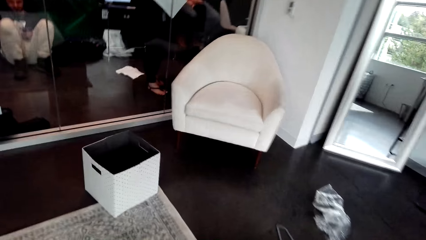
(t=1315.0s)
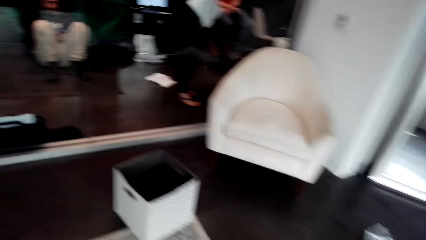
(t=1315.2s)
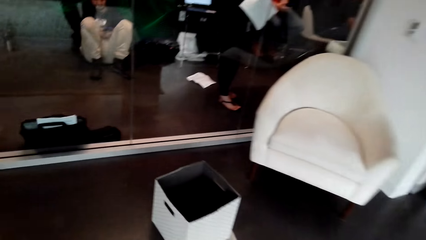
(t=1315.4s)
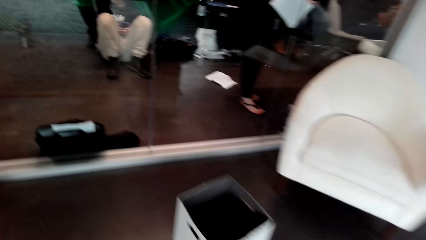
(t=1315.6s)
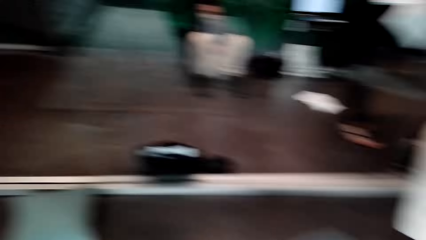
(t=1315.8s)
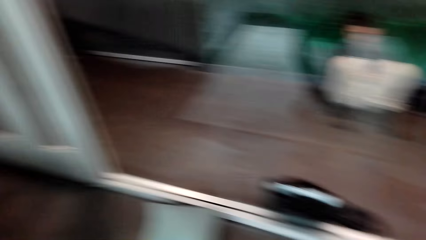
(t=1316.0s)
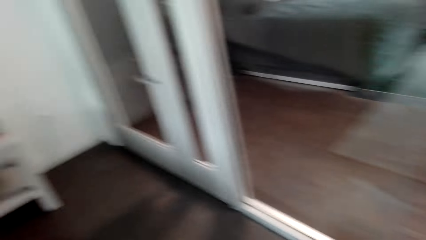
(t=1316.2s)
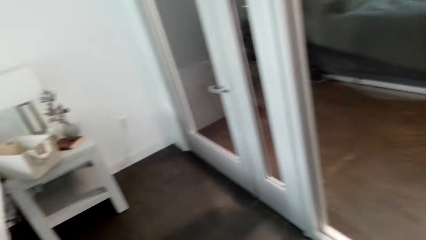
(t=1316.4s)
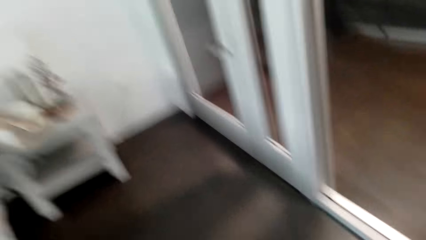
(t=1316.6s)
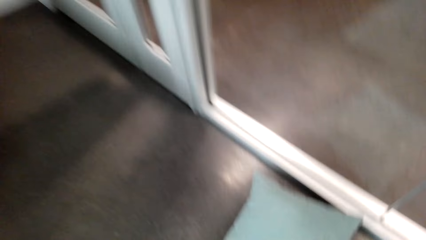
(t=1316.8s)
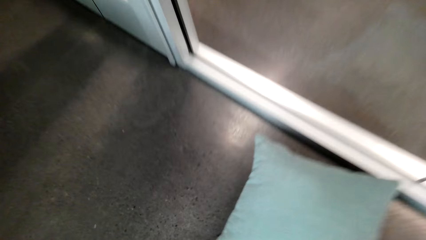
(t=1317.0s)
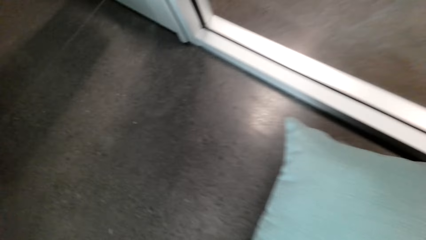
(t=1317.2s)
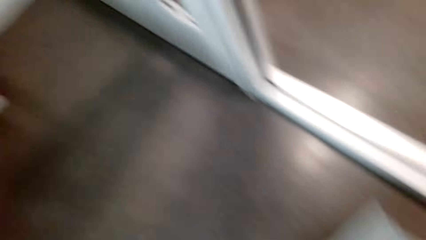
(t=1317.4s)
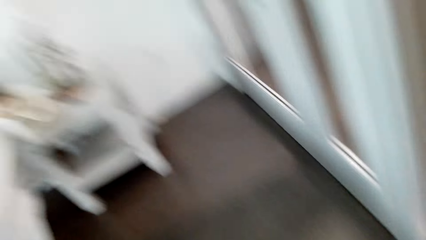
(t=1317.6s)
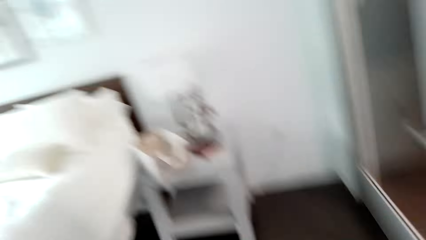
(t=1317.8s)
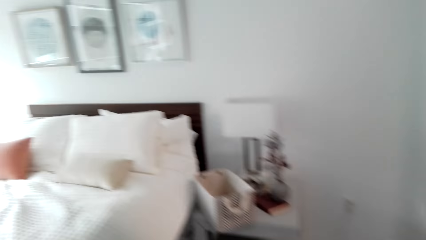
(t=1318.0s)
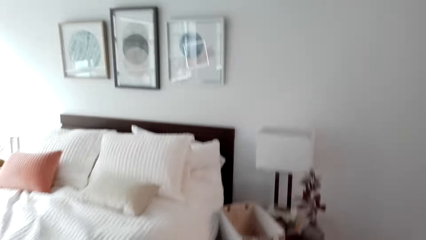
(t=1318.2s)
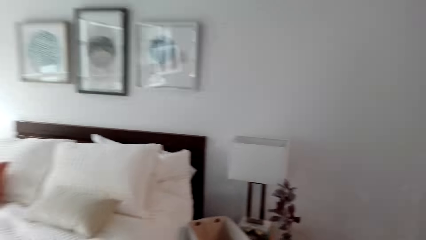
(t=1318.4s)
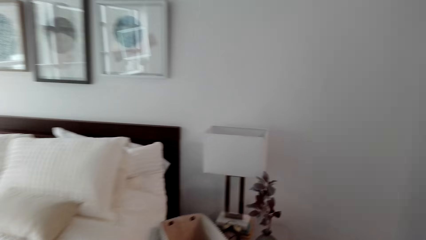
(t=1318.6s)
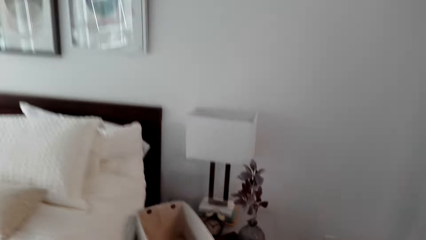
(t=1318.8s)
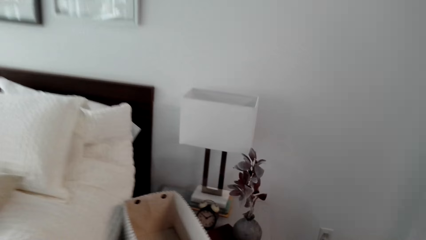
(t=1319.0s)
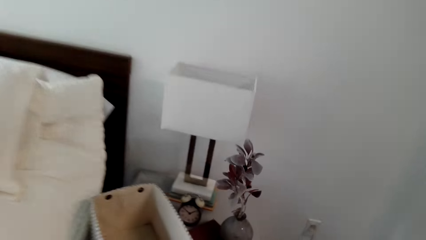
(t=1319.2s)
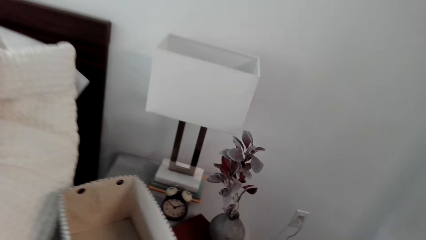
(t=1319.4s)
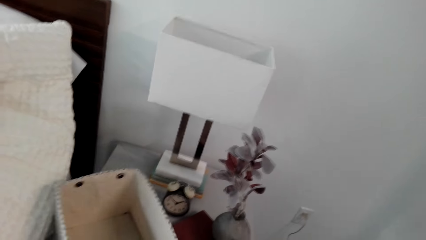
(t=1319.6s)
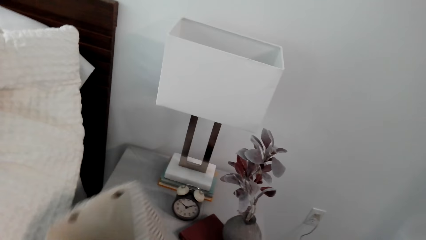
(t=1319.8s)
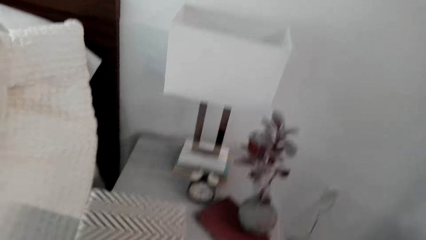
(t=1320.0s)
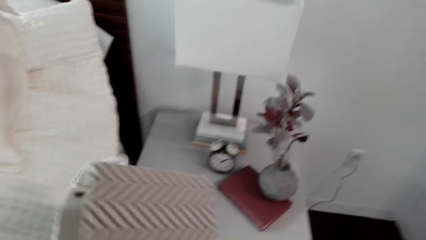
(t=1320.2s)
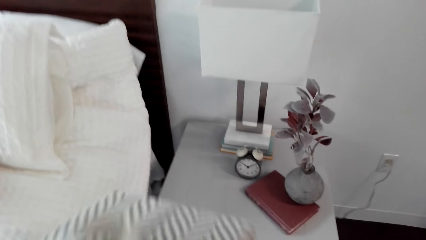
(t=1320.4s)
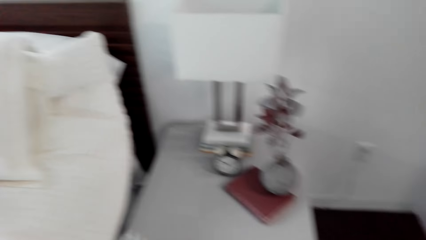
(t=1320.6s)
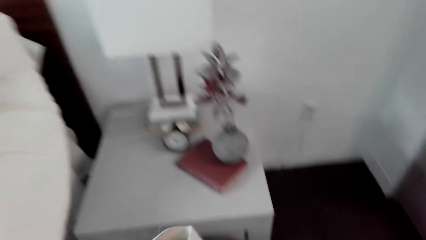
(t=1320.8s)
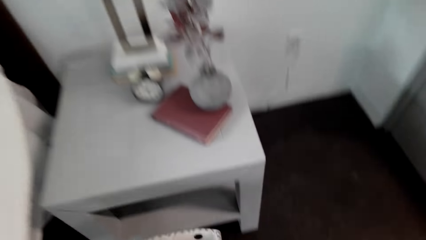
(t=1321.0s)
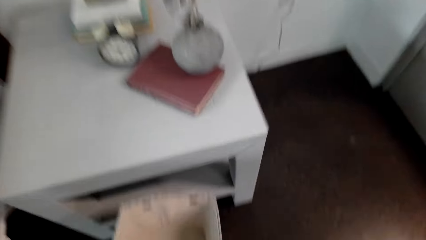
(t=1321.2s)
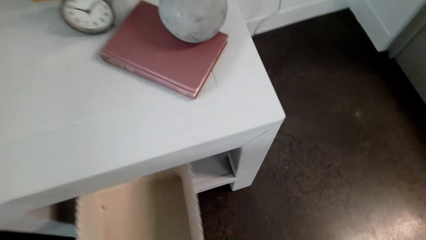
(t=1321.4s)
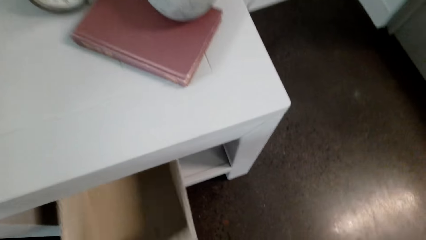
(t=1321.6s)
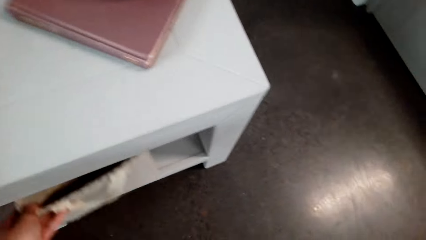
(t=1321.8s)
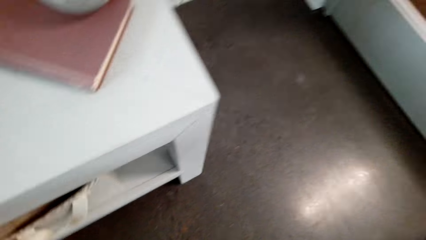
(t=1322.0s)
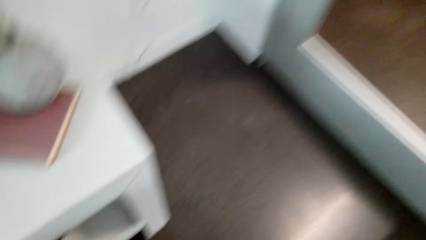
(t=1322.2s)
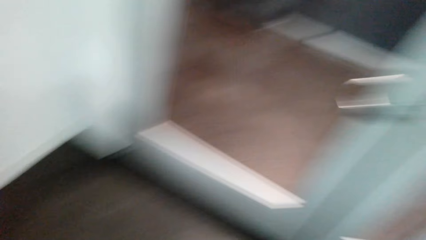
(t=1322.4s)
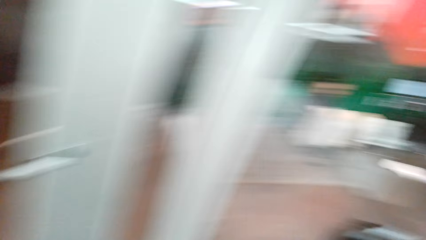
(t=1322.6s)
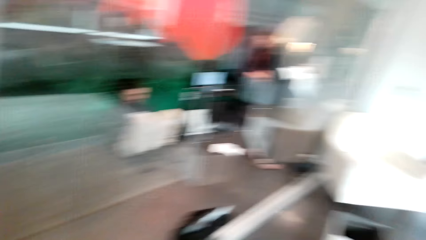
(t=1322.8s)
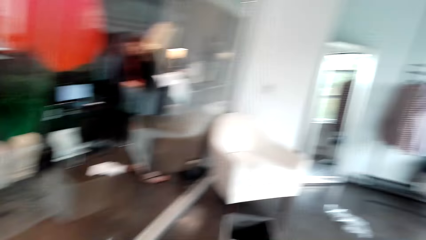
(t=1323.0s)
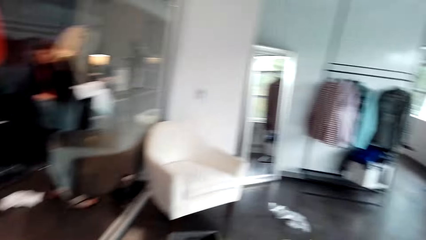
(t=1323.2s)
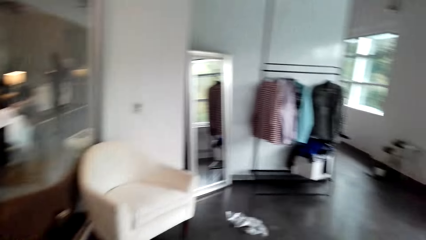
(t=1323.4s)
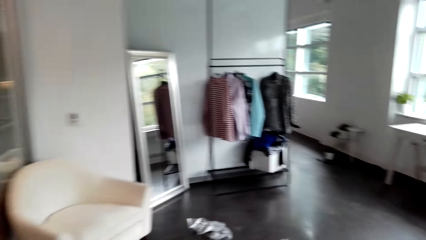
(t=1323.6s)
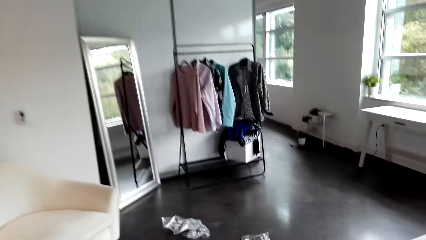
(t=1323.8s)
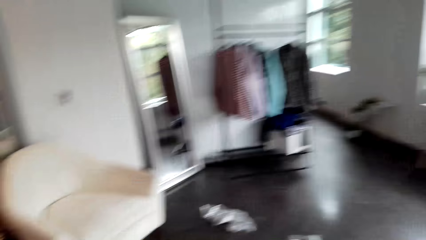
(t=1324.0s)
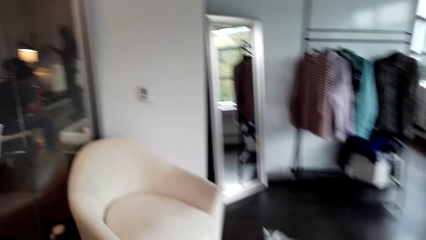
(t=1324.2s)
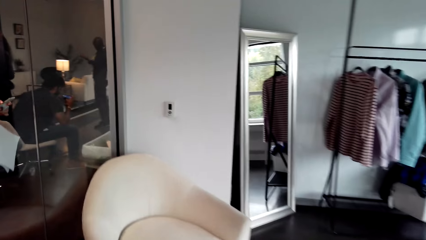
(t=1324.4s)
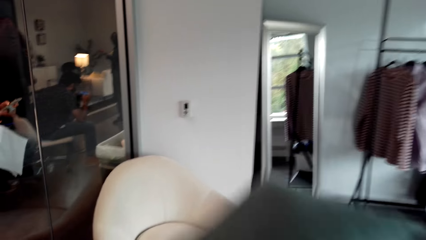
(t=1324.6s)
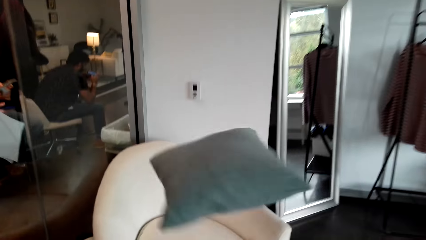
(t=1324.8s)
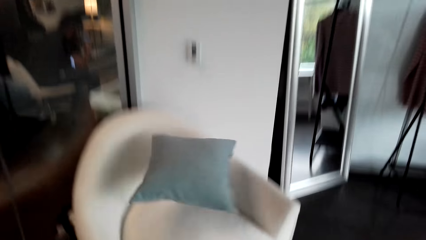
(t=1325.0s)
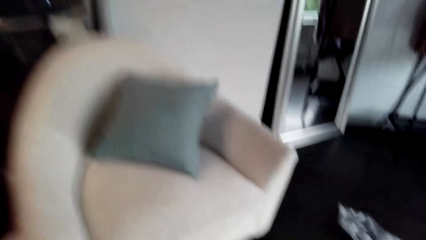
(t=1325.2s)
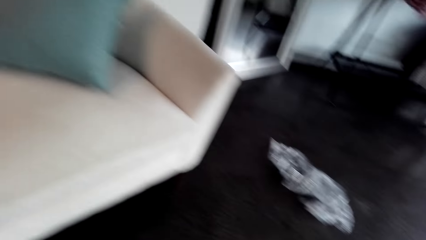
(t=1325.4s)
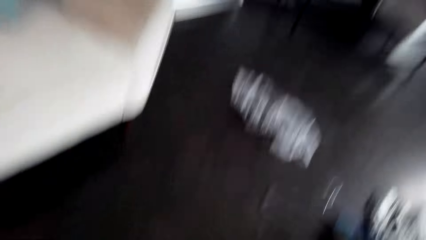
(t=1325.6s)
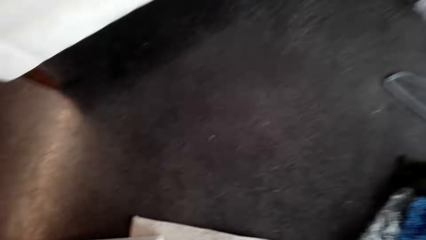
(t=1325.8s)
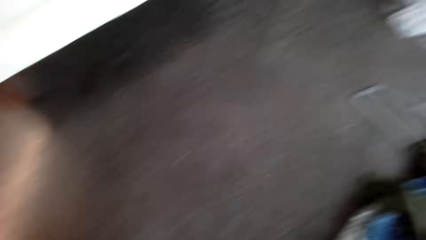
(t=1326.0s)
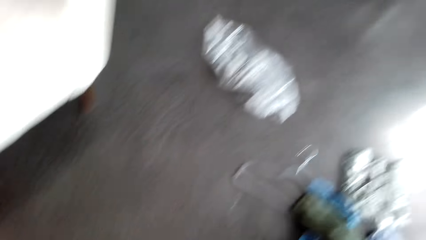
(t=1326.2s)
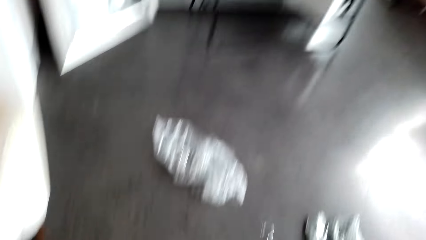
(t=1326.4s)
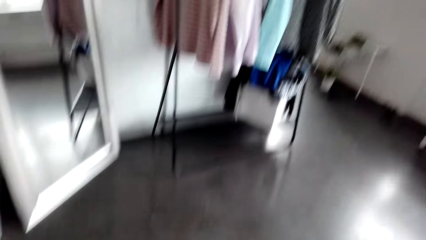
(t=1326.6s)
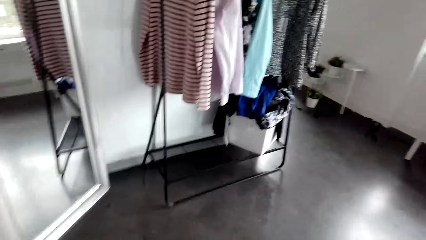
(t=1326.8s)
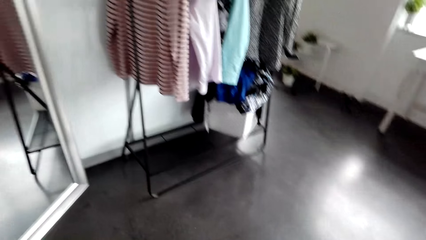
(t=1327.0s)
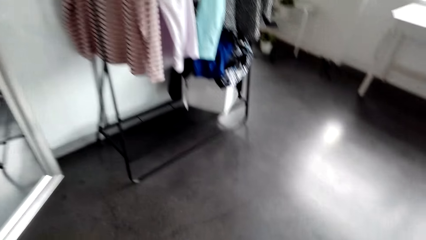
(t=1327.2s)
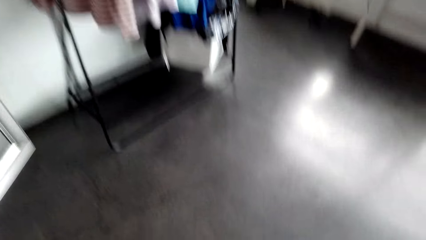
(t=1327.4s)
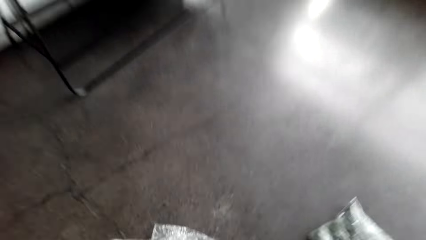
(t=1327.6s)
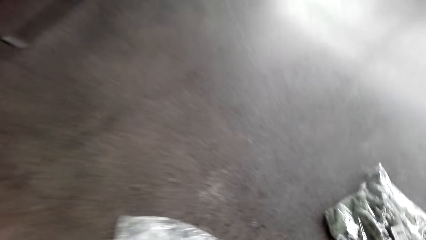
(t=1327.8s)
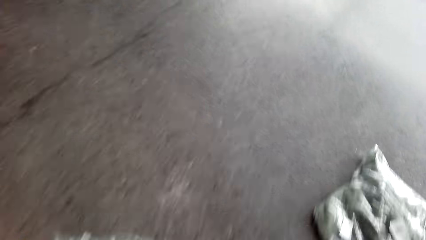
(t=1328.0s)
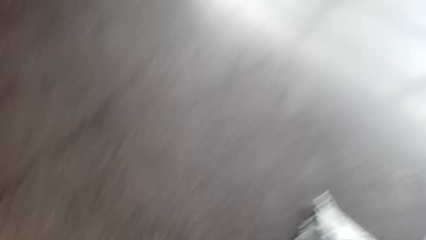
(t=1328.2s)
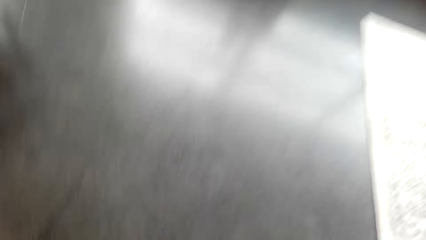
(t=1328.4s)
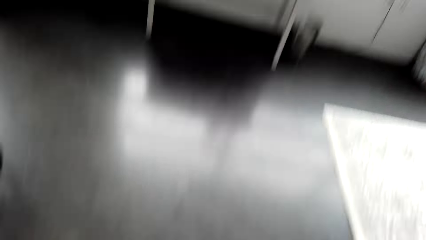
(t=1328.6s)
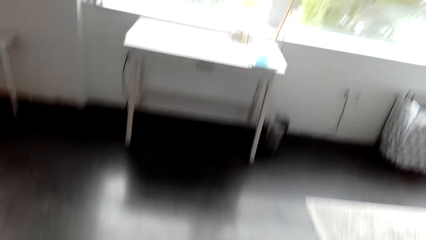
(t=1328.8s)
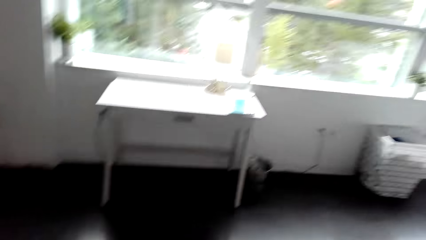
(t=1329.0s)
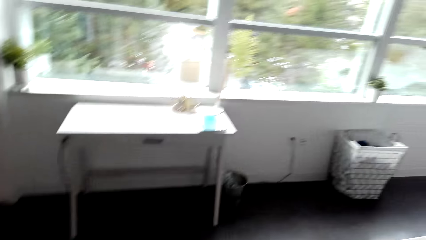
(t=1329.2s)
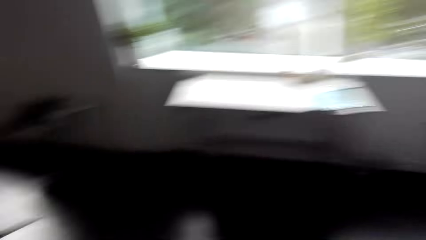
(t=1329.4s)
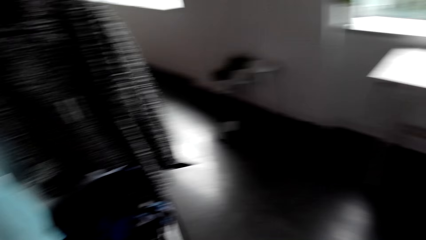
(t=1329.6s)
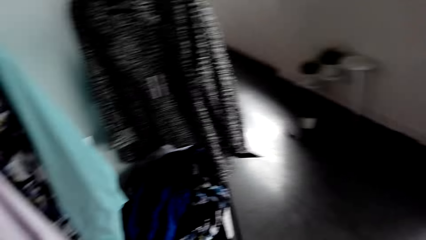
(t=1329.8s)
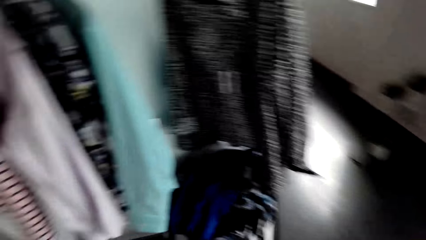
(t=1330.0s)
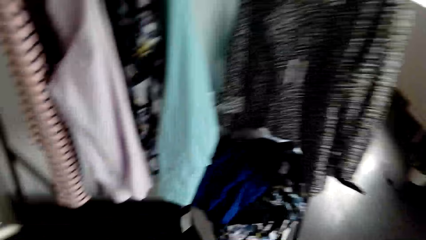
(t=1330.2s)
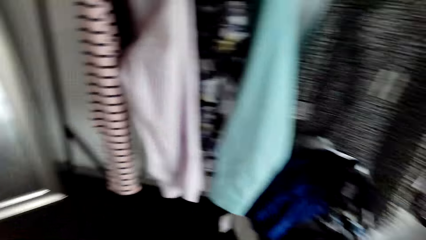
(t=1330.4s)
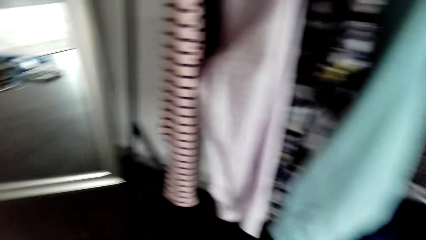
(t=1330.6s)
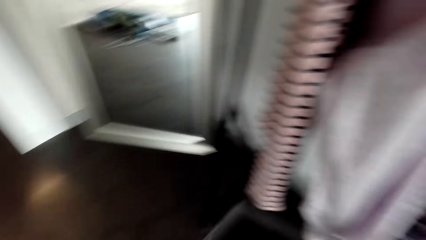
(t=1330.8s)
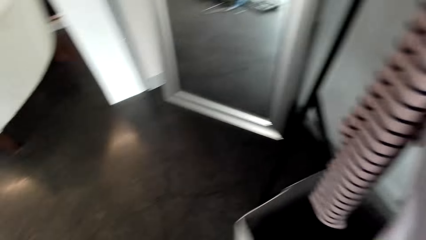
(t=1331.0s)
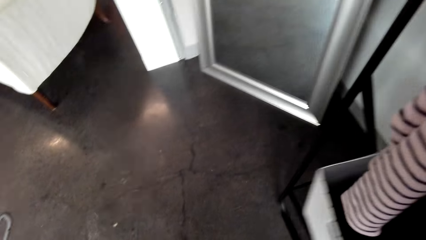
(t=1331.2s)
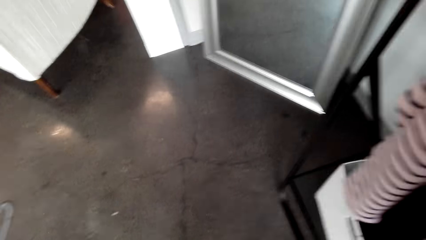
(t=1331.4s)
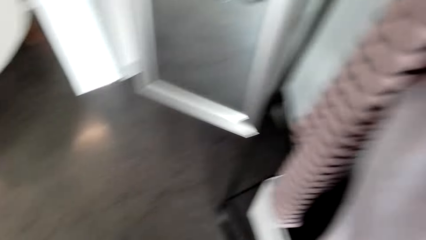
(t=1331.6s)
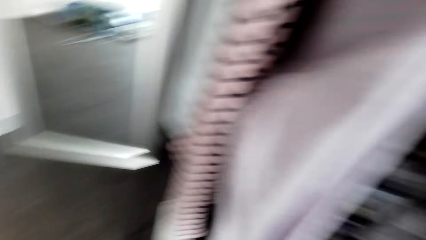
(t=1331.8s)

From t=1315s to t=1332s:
The camera wearer picks up the pillow. They take the basket and put the basket under the table. They walk around the house. They throw the pillows on the couch. They walk around.
